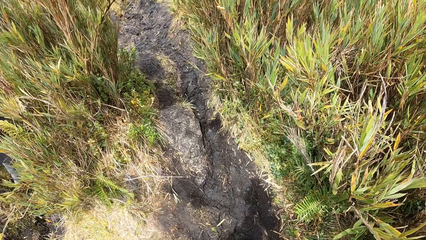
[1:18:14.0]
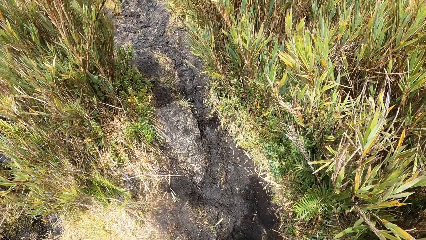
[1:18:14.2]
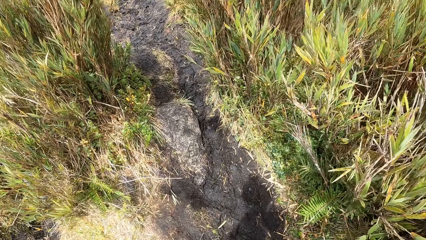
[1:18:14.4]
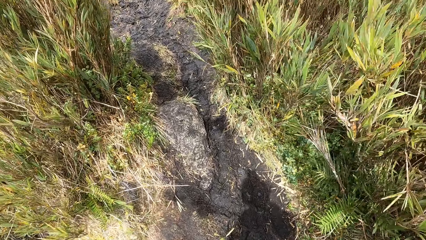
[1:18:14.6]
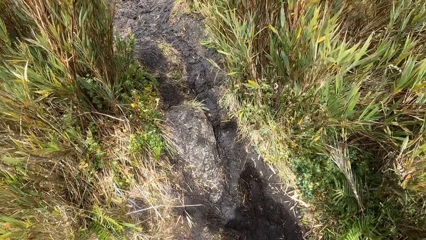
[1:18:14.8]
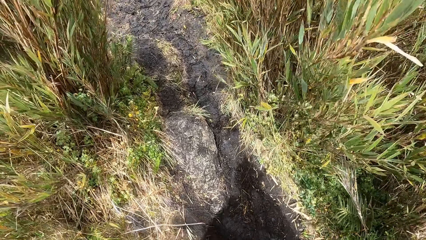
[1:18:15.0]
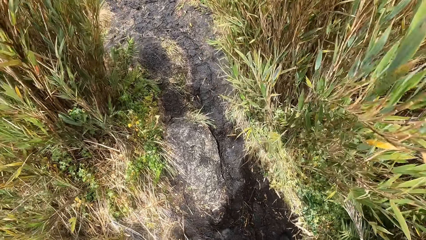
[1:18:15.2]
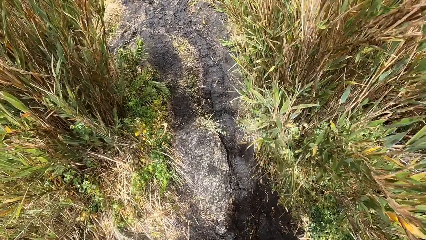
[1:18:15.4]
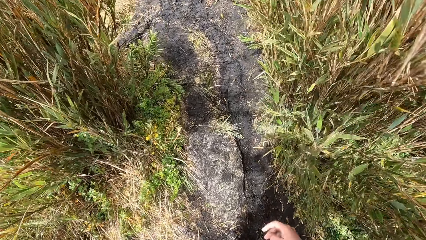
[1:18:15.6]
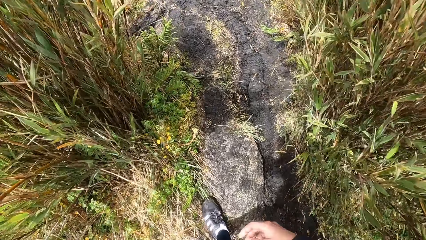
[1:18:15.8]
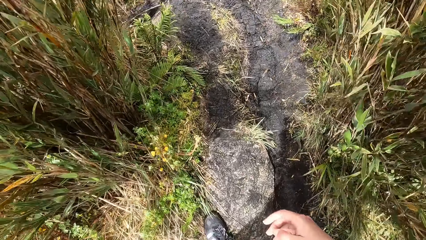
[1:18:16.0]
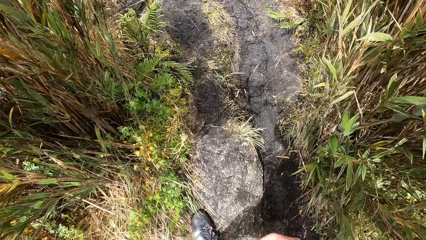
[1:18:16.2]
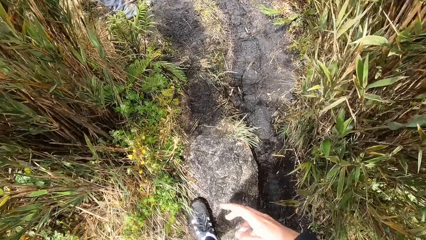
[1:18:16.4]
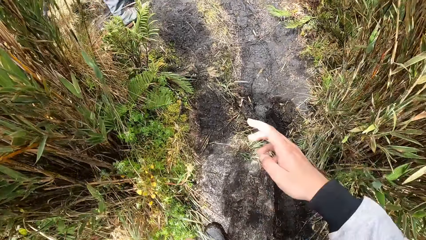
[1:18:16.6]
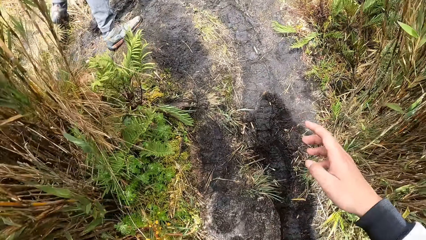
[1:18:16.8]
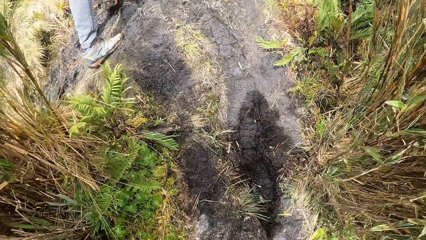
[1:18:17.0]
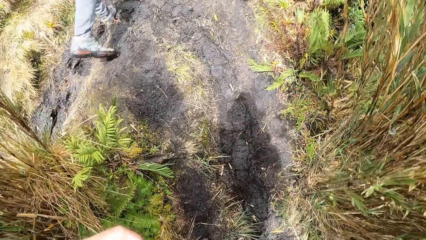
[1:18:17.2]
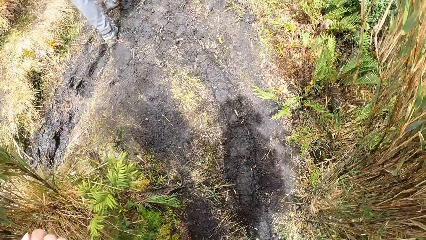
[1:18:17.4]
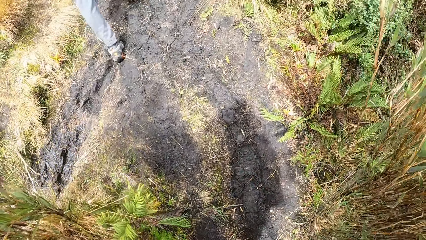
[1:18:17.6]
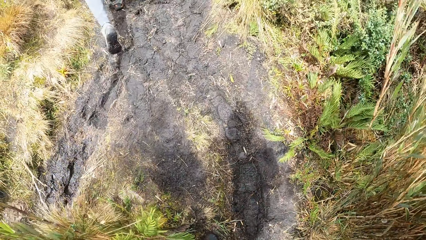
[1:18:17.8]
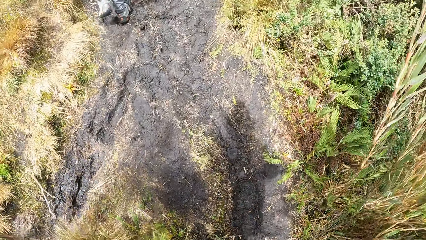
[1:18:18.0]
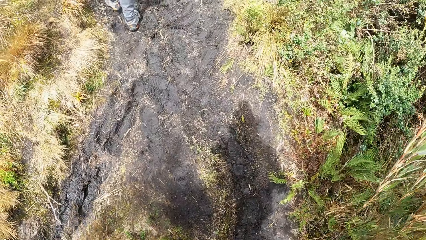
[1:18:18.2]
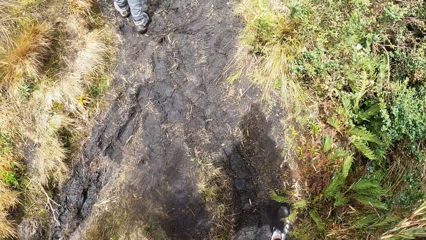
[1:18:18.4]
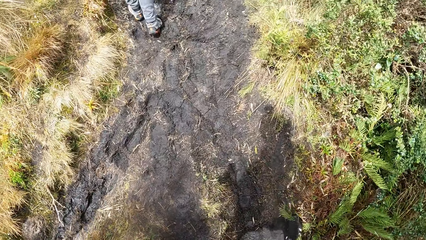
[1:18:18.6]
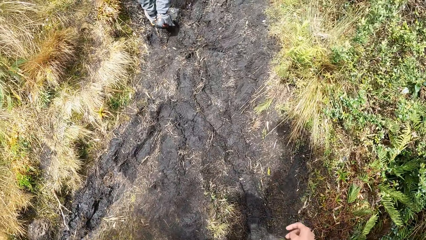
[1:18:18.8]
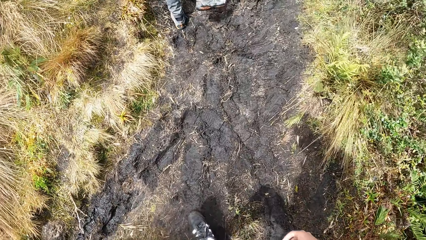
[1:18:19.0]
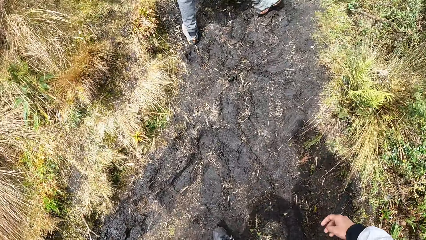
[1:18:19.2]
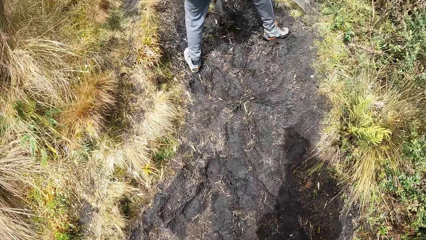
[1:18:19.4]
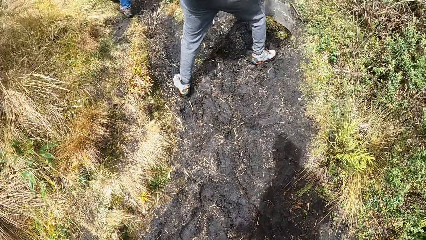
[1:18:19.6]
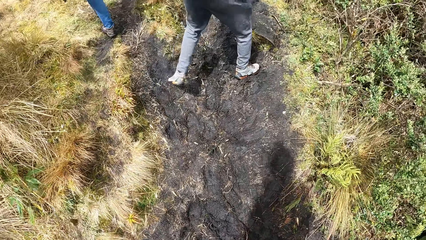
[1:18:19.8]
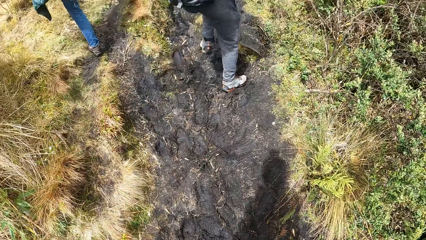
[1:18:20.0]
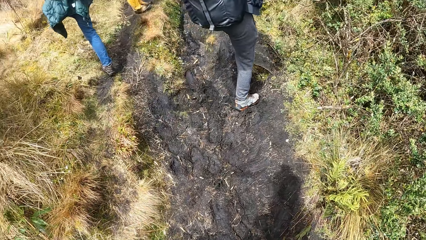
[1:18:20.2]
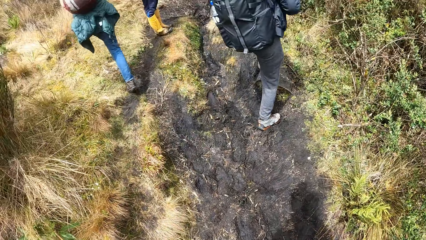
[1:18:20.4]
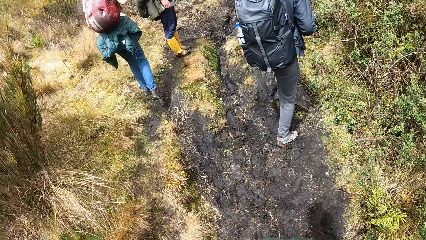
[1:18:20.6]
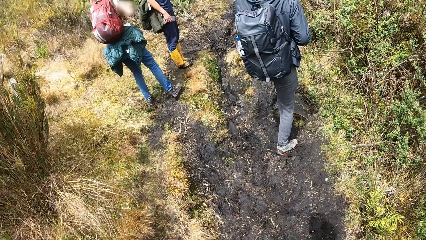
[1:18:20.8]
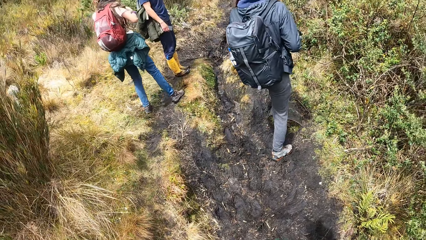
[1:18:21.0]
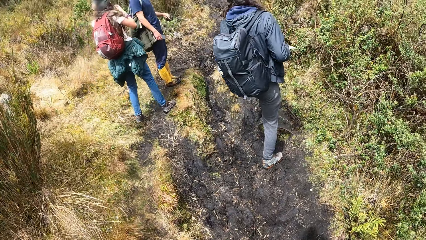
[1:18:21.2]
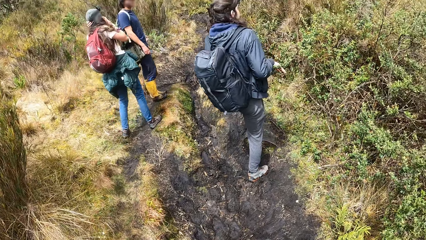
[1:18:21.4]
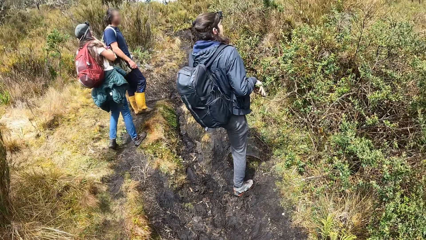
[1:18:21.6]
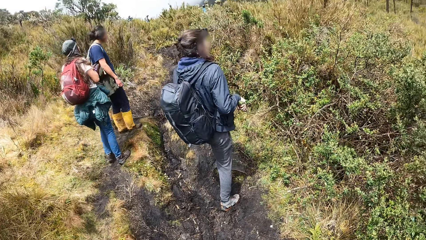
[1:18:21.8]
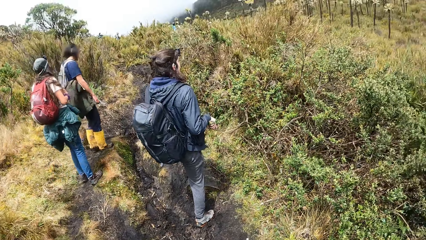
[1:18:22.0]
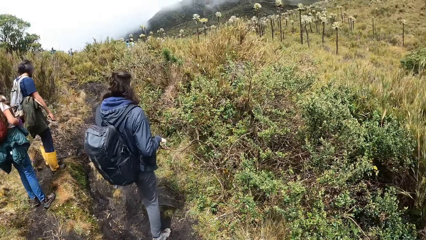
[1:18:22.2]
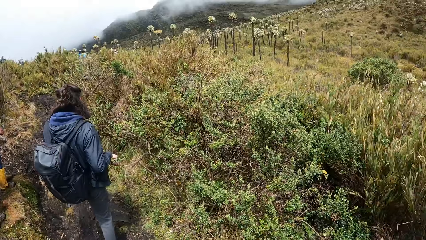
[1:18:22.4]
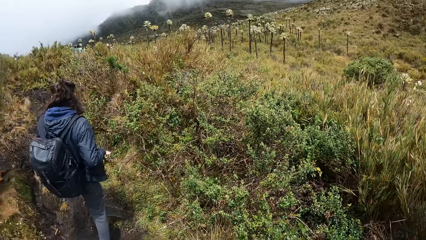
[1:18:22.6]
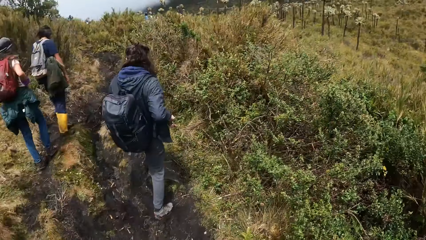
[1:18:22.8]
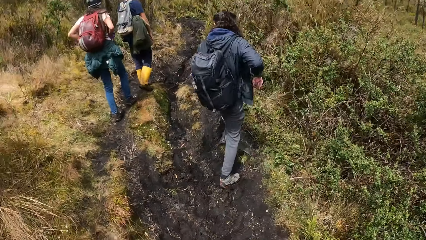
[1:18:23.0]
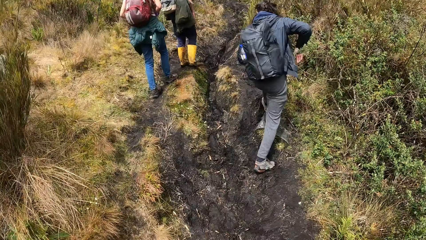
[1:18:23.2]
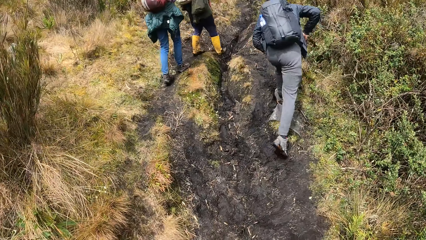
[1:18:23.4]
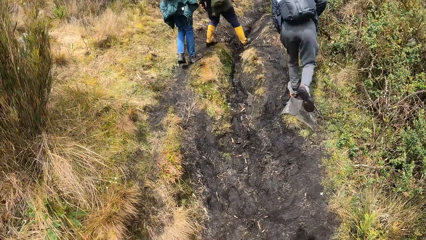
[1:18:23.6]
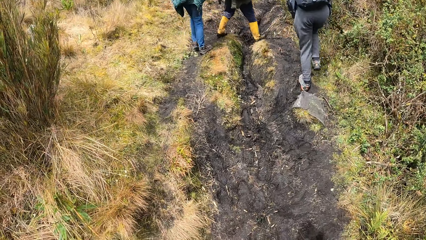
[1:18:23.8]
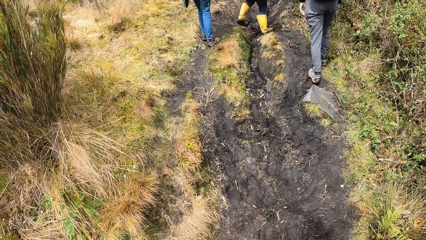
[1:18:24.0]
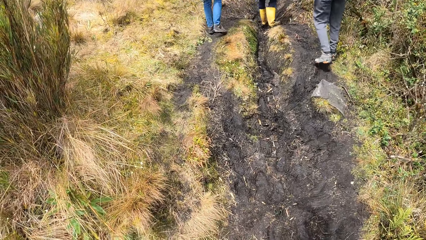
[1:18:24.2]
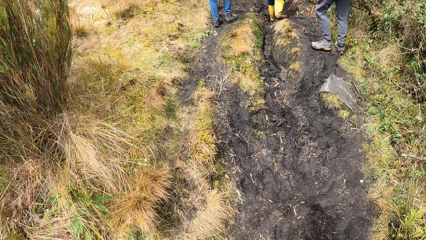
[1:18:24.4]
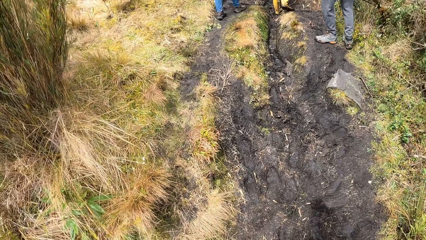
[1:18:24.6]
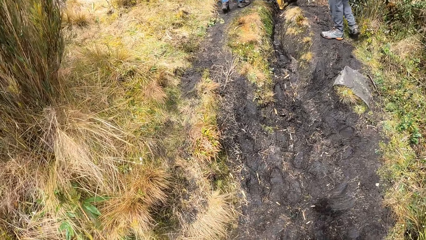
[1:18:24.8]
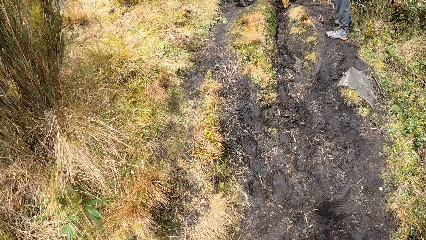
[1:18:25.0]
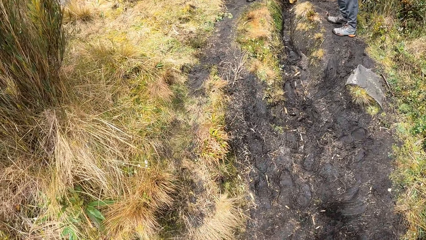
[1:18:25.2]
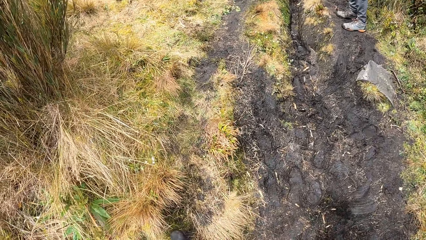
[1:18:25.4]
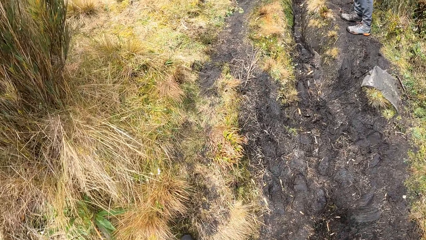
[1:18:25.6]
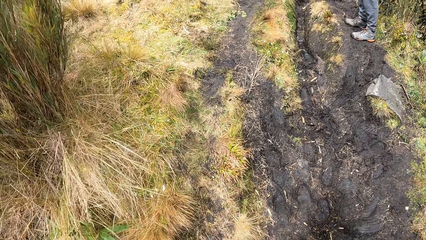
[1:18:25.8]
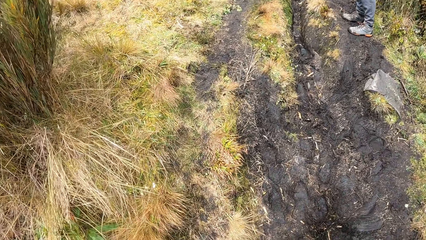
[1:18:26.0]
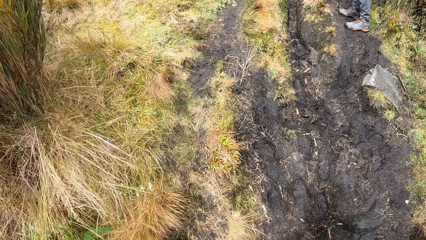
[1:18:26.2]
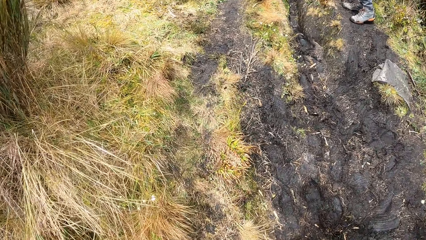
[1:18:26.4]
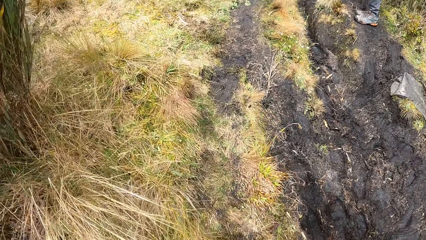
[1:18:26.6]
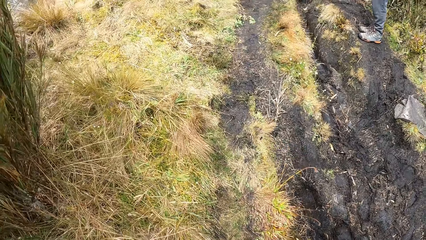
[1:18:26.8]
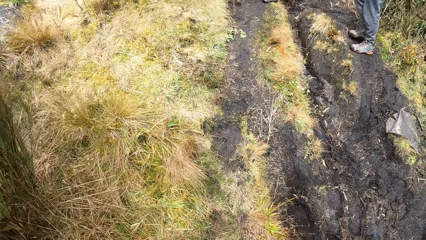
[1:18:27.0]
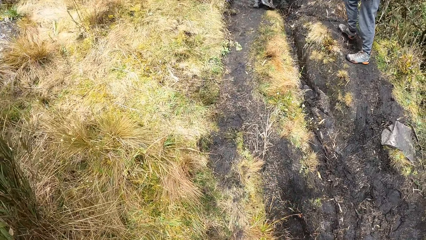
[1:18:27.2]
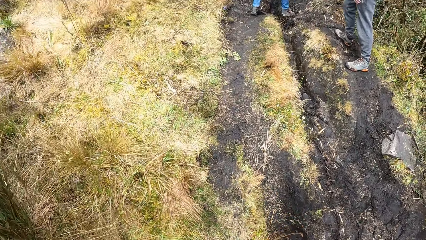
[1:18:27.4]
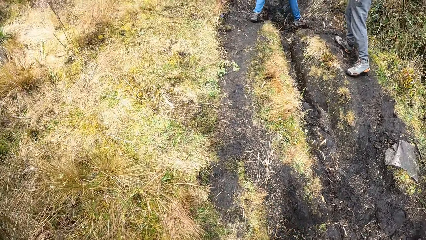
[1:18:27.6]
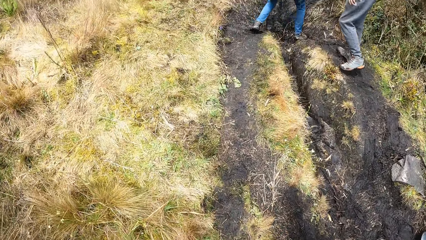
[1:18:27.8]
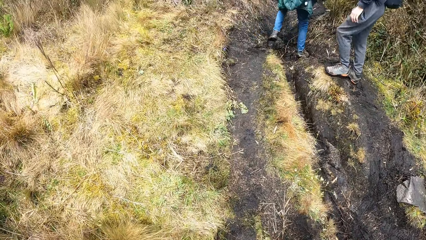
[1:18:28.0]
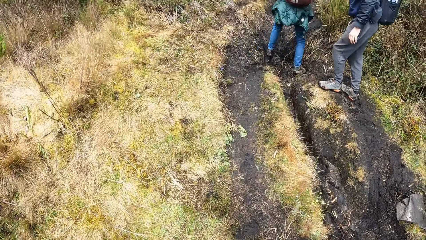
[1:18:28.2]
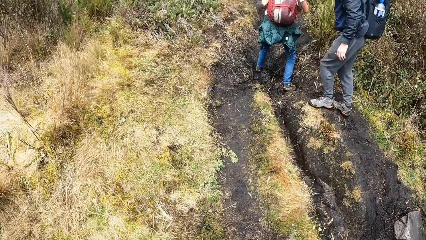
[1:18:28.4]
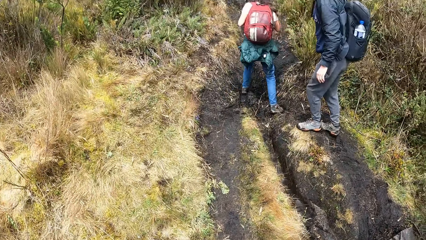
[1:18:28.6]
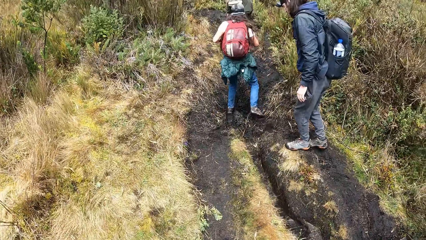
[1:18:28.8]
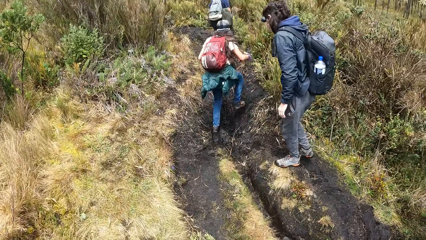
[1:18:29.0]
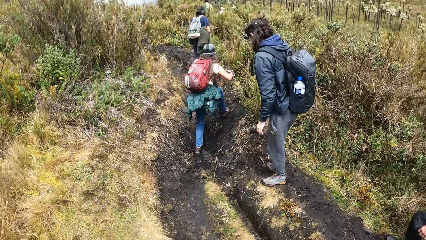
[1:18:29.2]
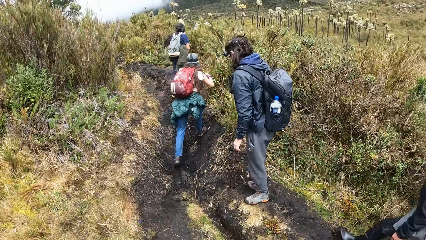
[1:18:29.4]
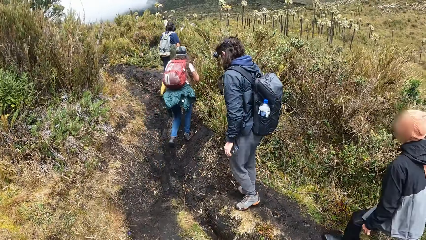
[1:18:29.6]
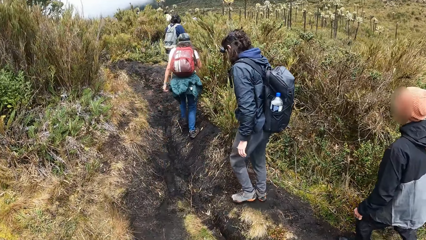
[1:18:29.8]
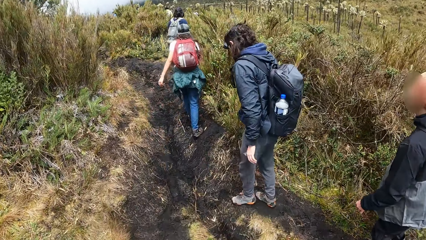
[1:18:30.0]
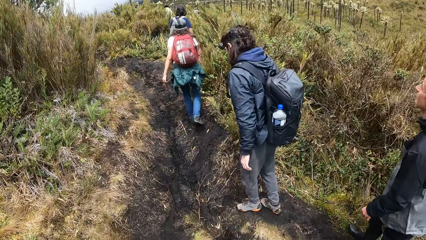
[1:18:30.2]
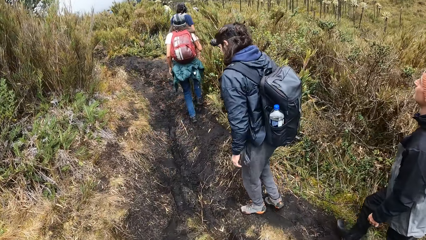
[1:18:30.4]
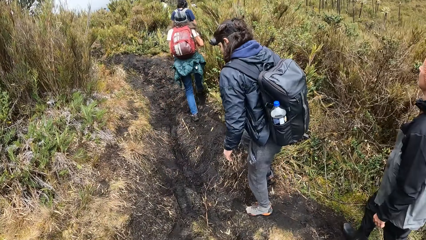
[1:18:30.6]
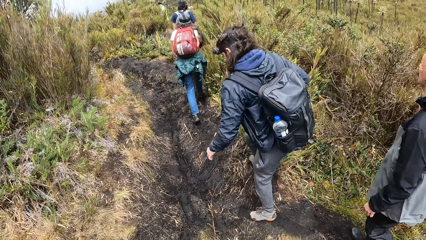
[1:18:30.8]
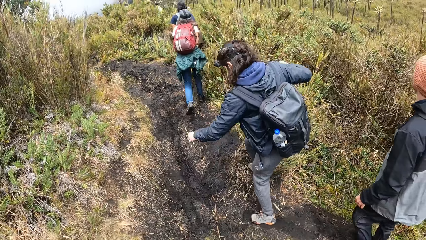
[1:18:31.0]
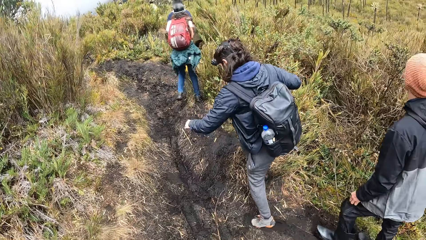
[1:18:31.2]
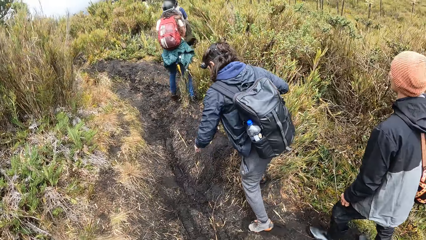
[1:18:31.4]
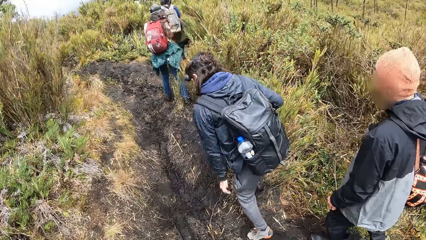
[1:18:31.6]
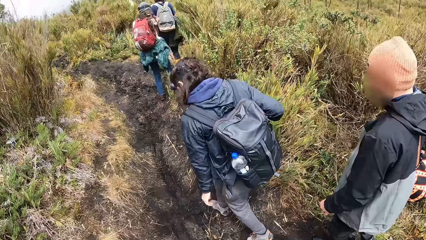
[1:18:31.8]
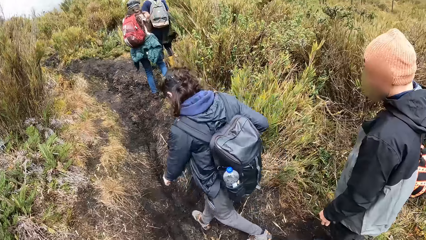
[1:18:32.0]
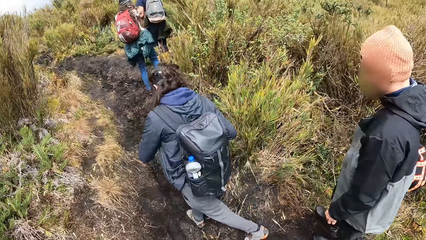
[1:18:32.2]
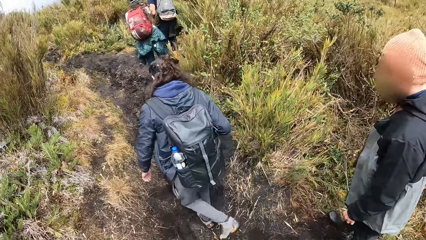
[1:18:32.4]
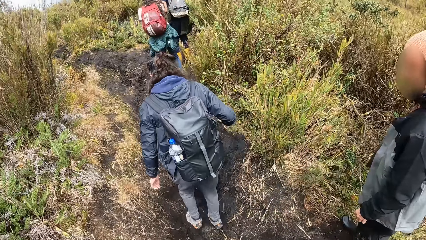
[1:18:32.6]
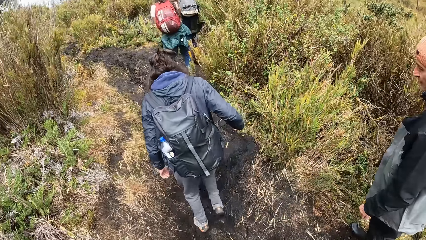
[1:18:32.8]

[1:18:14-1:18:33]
The camera wearer looks around. They move the hand. They walk around. A woman walks around. The camera wearer walks around. A man walks past the camera wearer in the field.
